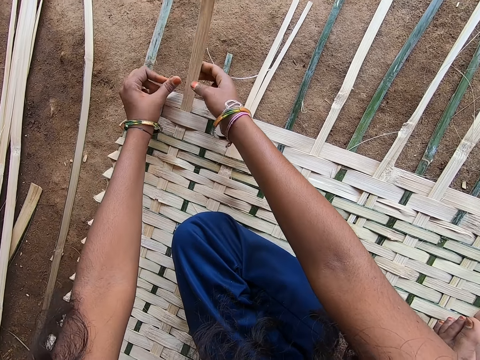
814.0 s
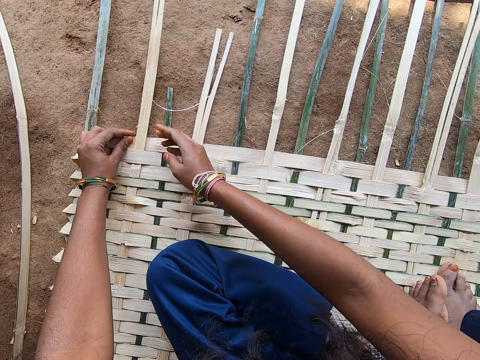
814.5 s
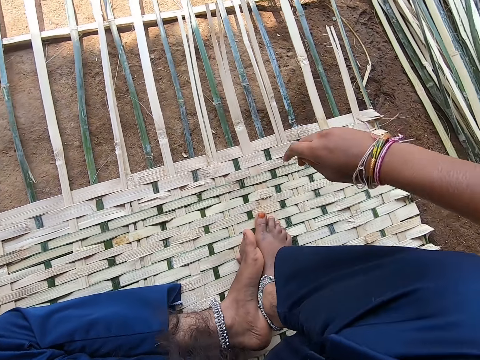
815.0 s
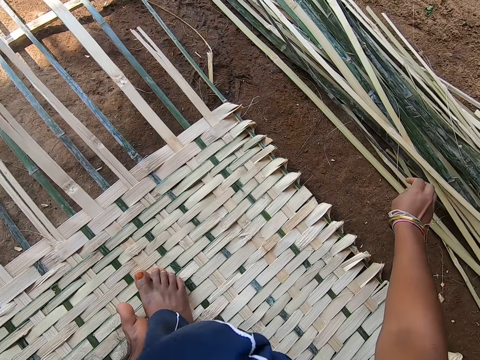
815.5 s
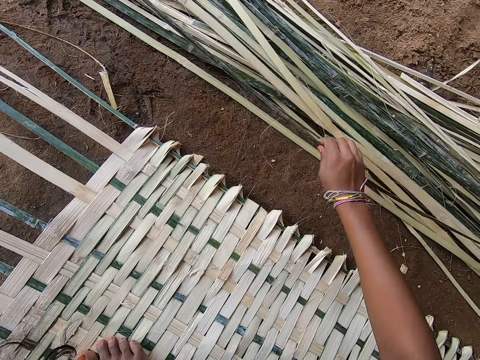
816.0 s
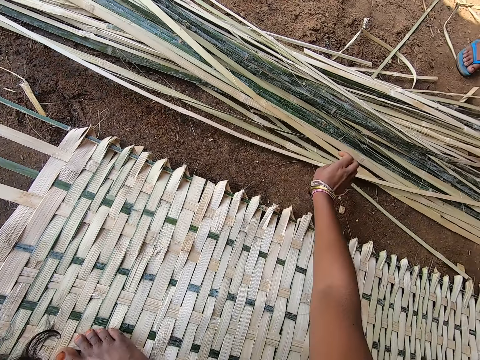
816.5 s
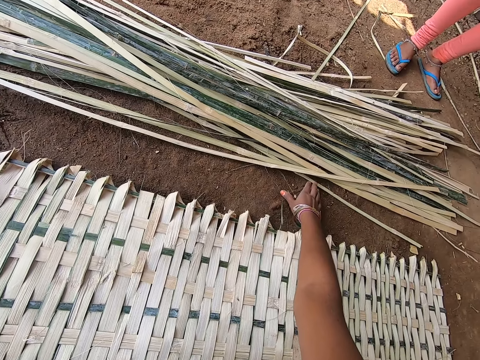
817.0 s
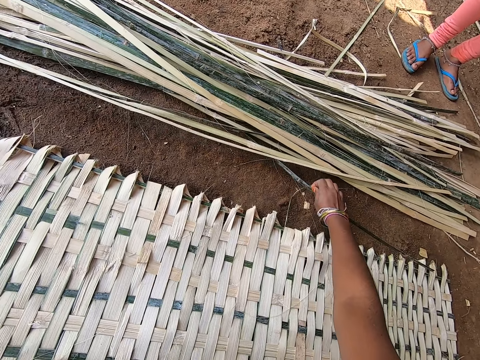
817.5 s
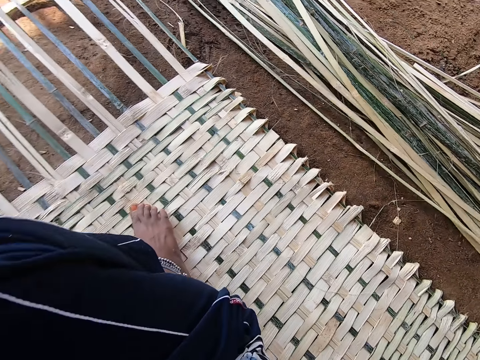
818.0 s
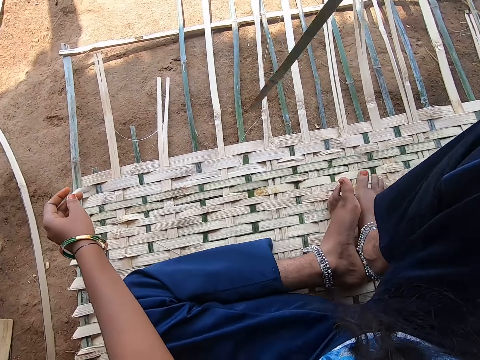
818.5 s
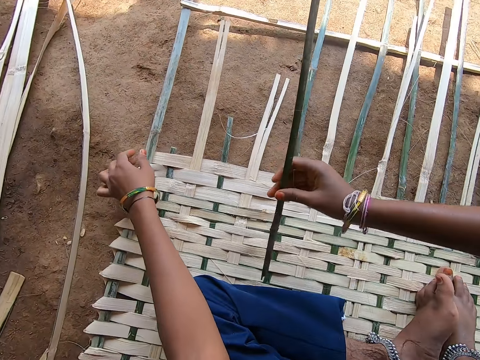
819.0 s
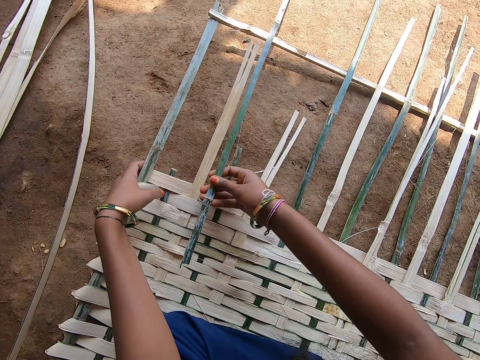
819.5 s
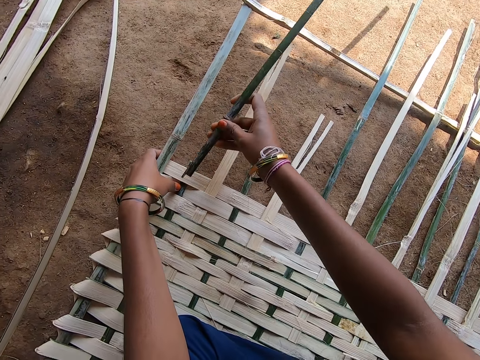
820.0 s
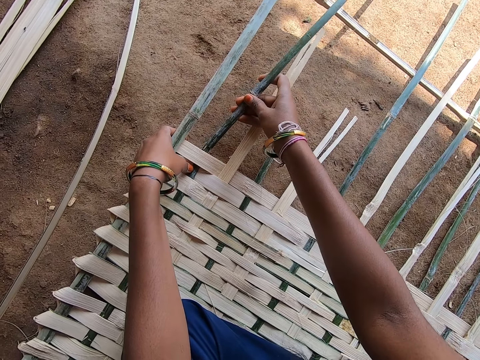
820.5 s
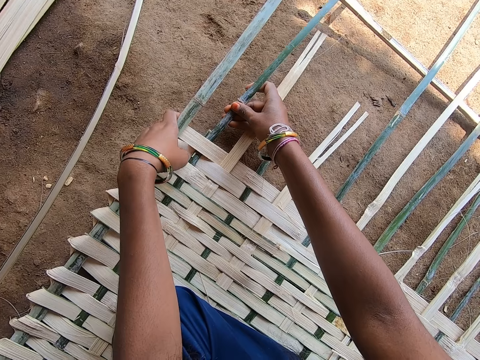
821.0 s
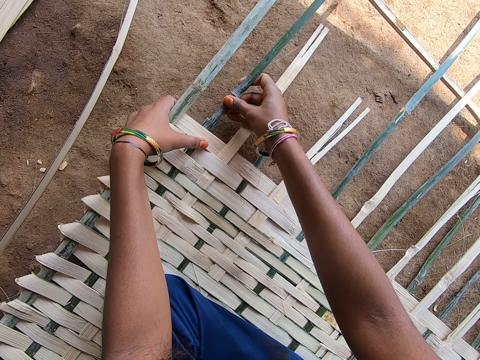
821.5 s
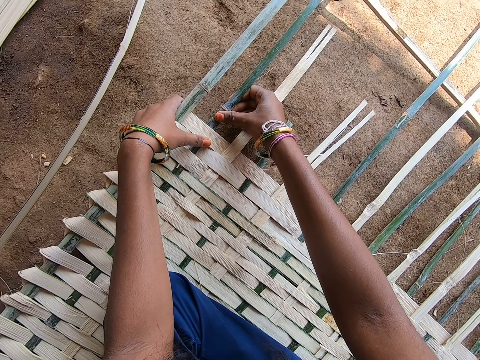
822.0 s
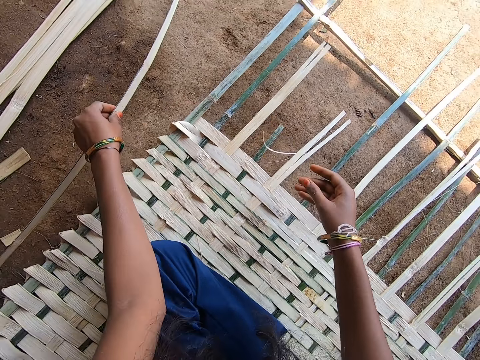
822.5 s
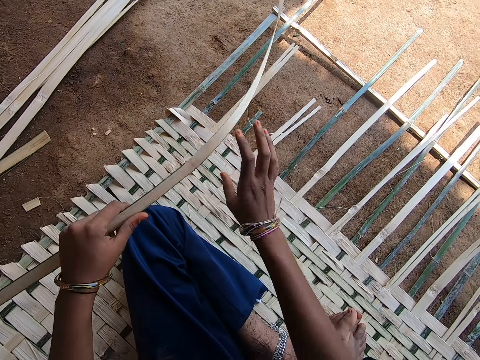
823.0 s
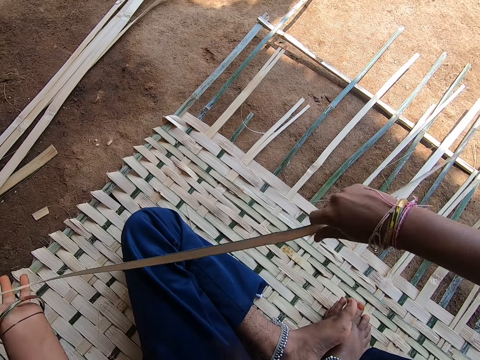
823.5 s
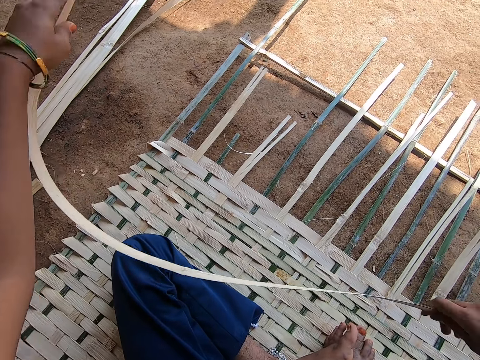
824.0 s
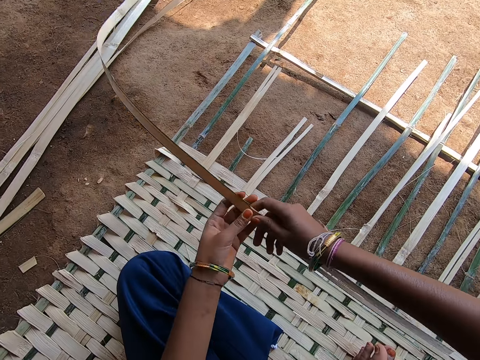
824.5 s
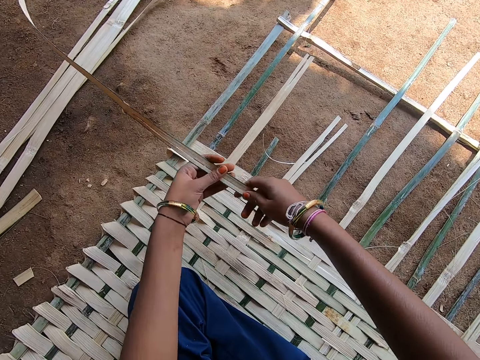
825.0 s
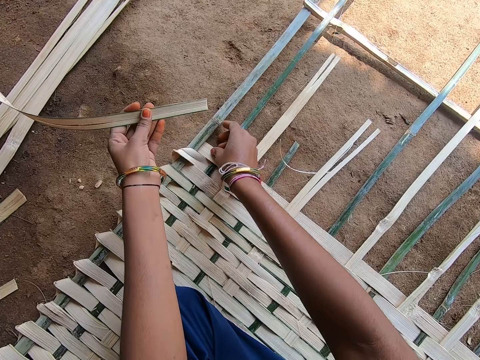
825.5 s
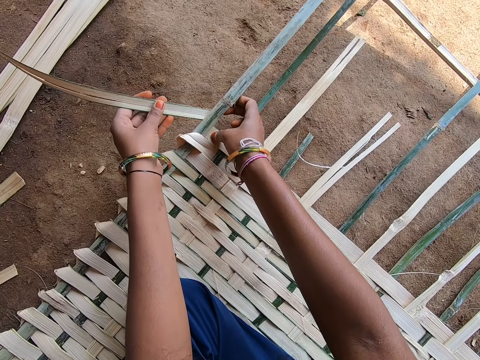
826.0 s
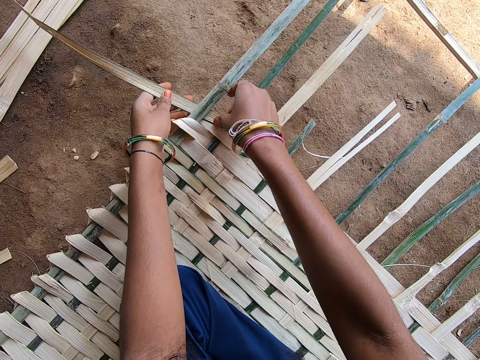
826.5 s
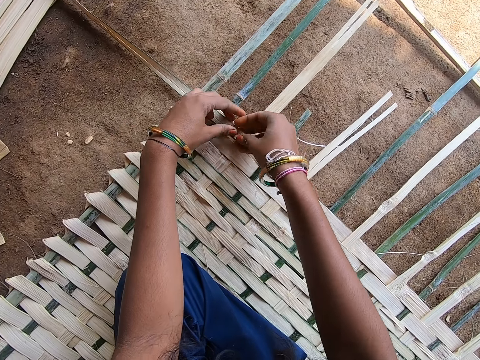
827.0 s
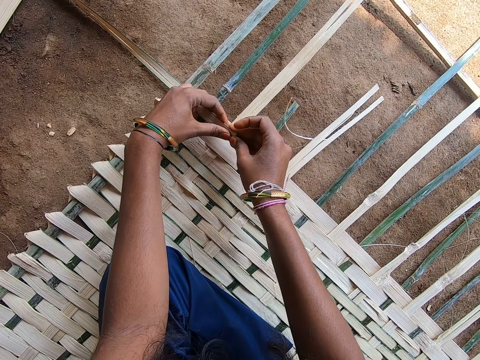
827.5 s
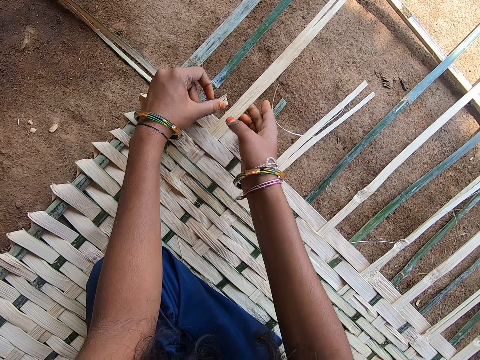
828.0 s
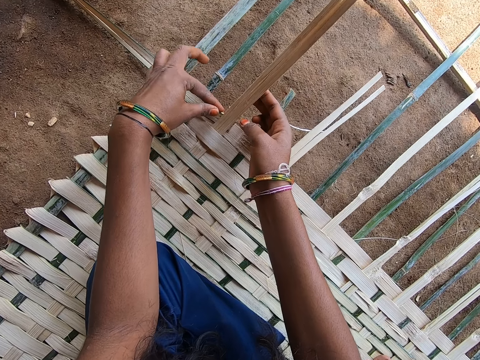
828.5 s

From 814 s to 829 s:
The camera wearer chooses a reed or palm leaf from the pile of reeds. They weave the reed with hands. They take the reed from the ground. They hold the palm leaf with both hands. They weave something with reeds. They fix the reed.

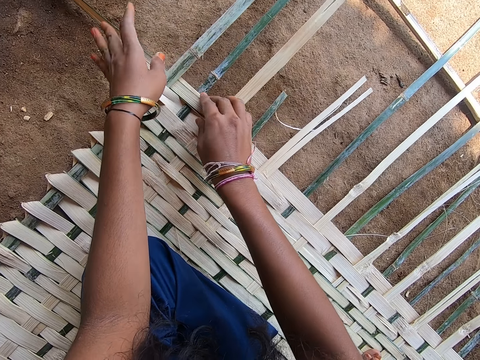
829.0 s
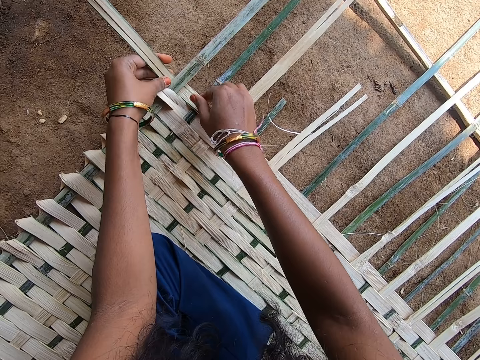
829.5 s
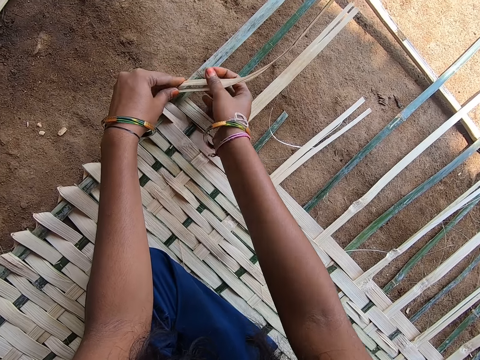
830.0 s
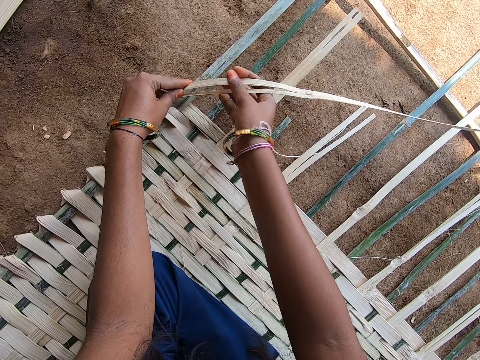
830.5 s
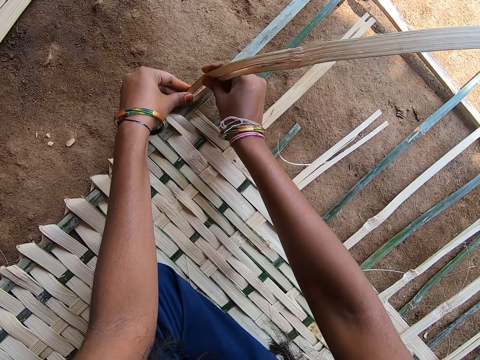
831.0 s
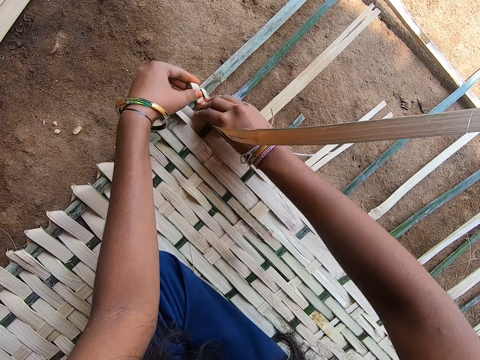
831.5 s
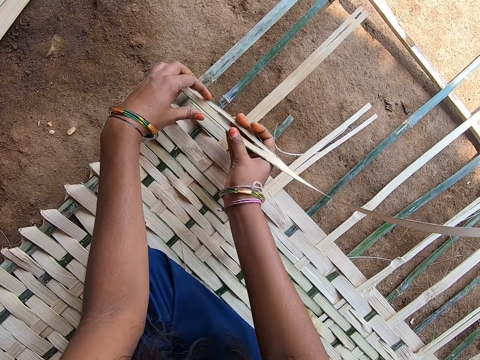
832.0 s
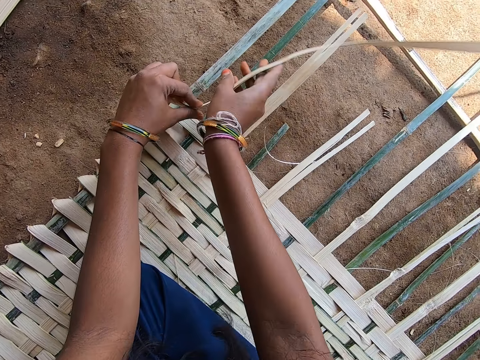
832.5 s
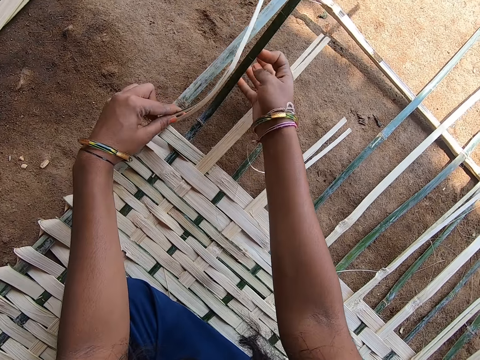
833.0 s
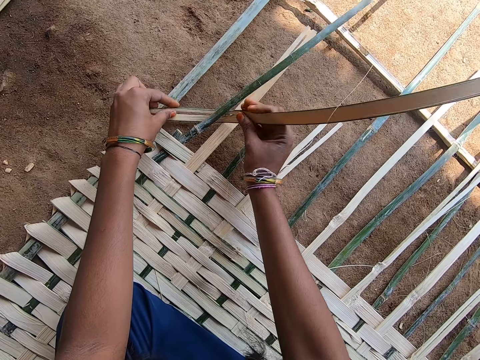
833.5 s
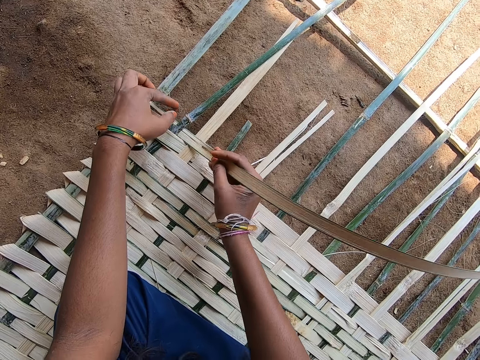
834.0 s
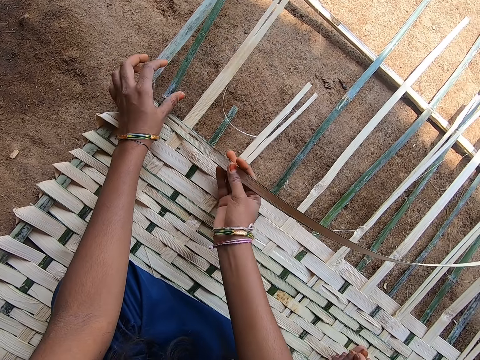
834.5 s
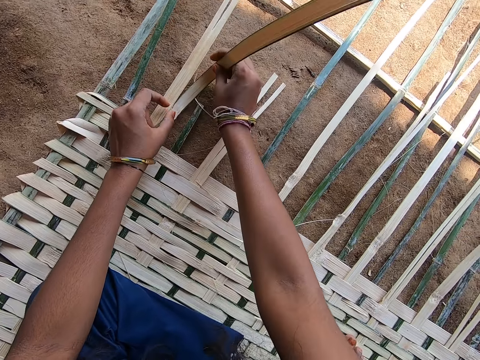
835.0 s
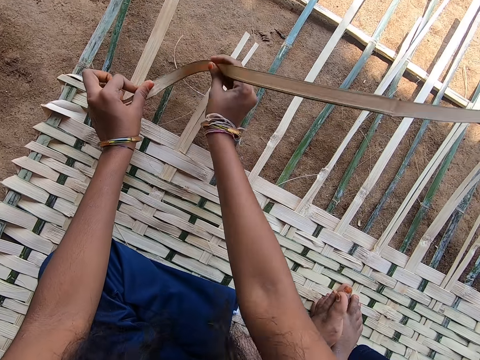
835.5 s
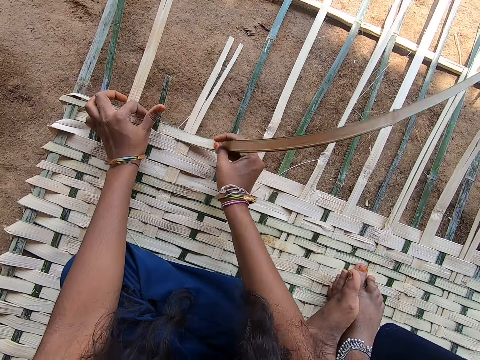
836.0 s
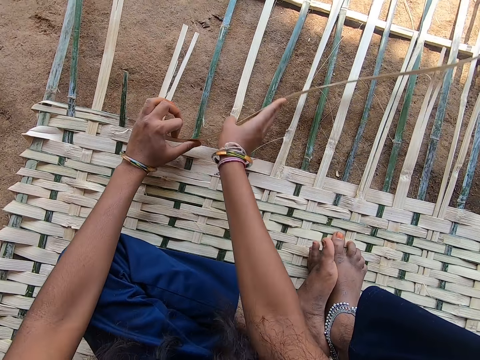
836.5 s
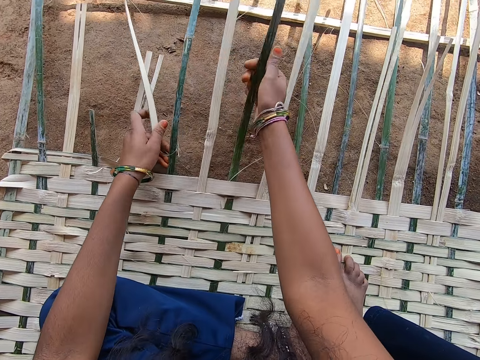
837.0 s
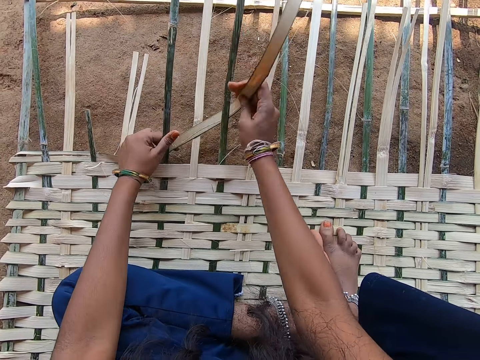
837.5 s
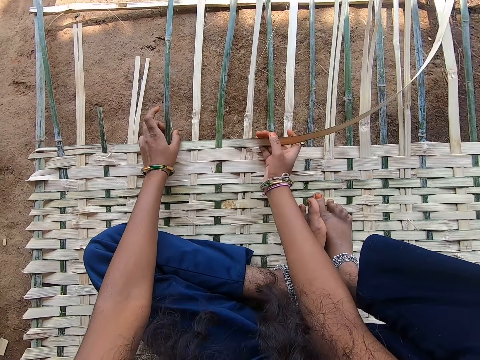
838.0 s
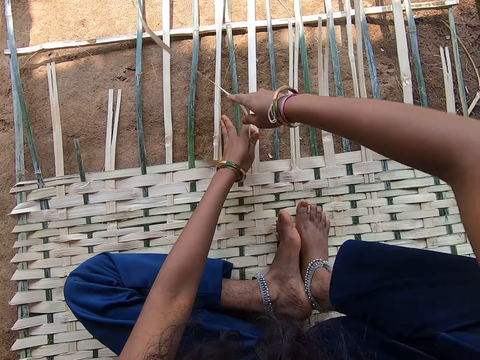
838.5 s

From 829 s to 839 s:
The camera wearer folds the reed. They fix the reed.

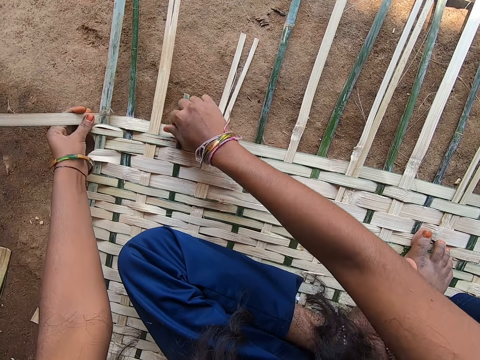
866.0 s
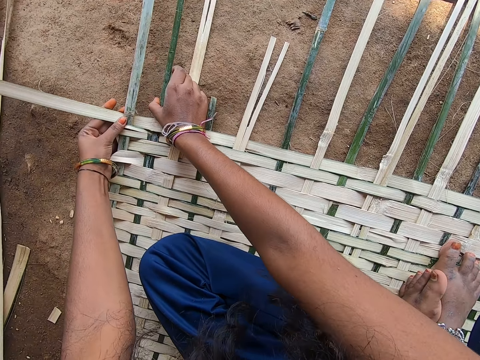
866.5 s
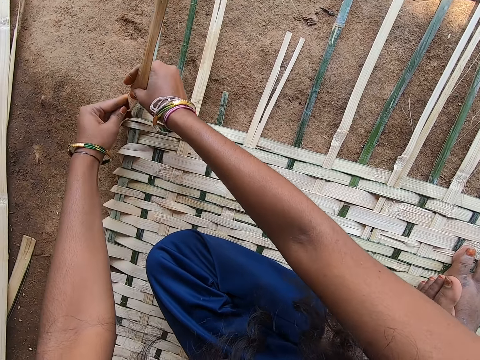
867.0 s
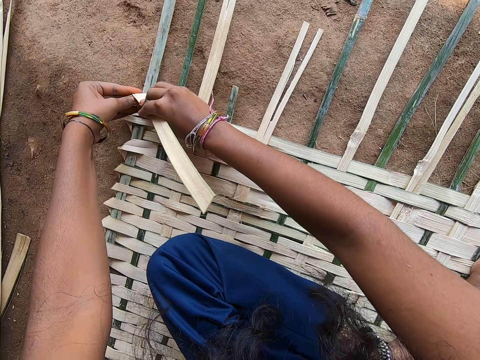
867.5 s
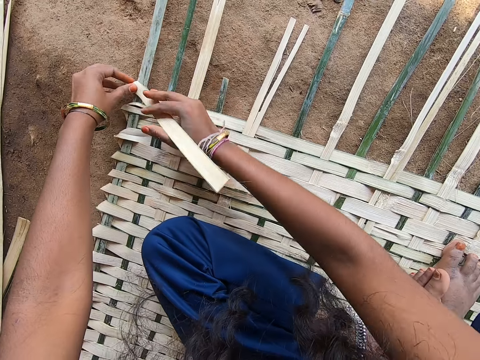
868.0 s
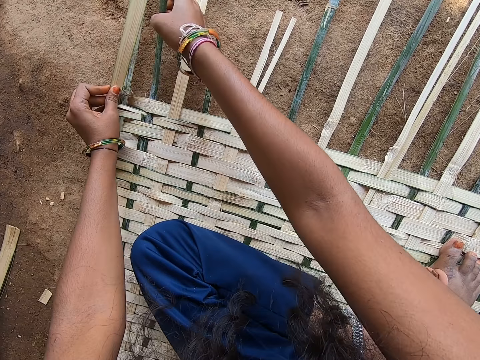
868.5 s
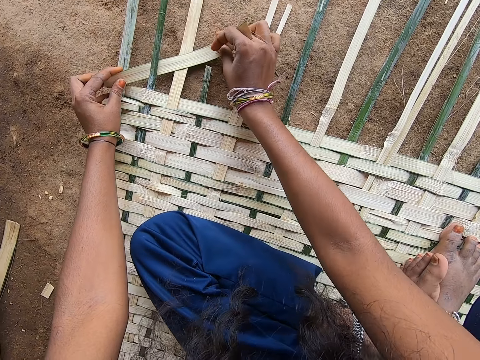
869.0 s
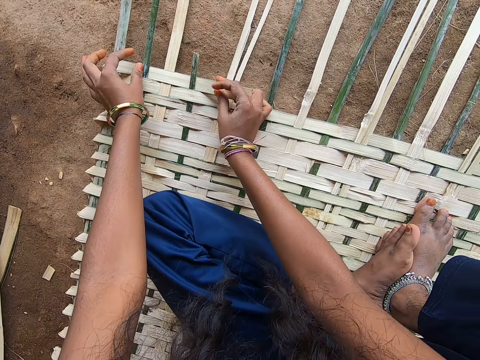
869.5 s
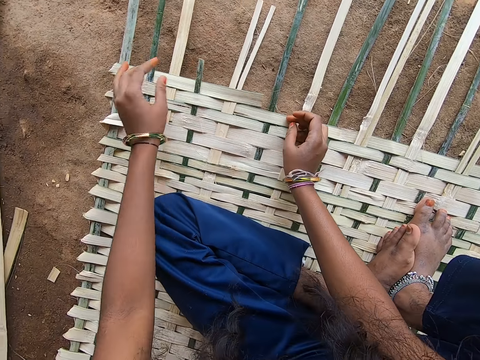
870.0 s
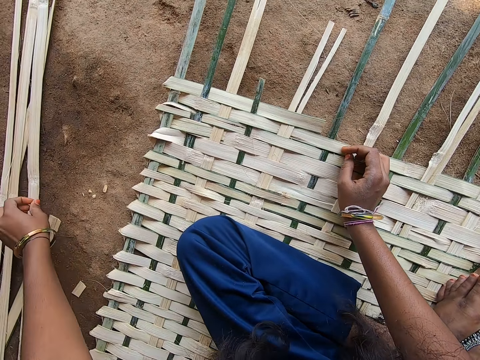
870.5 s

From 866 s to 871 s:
The camera wearer folds the reed and fixes the reed. They grab the reed on the ground.
